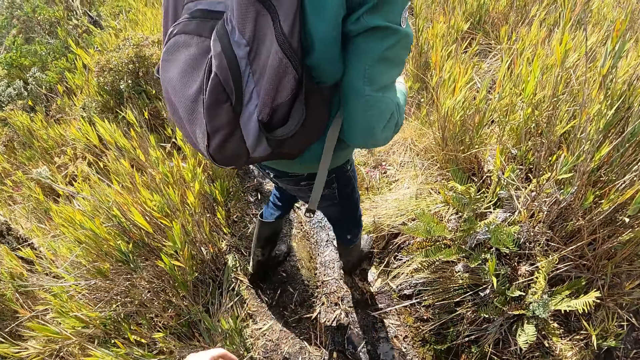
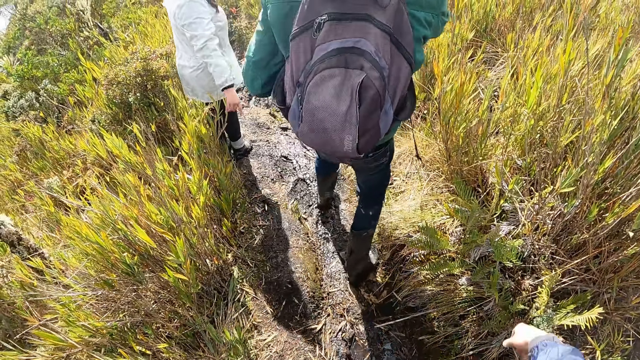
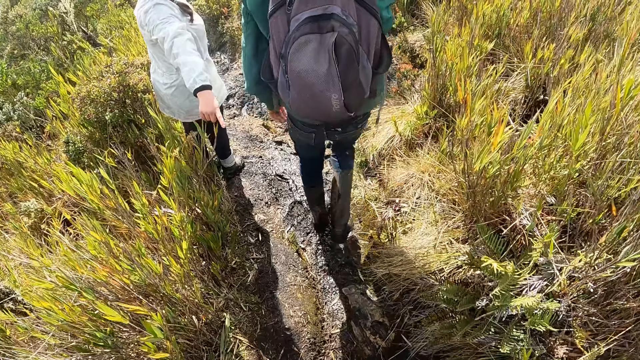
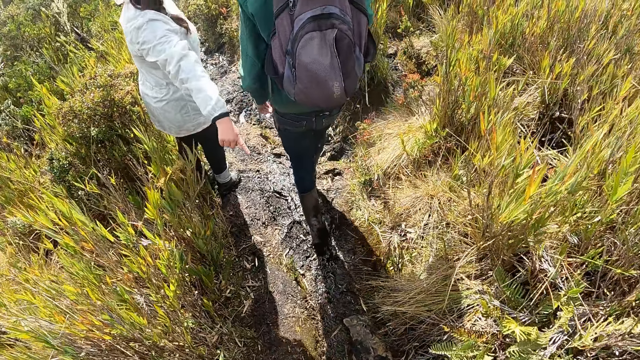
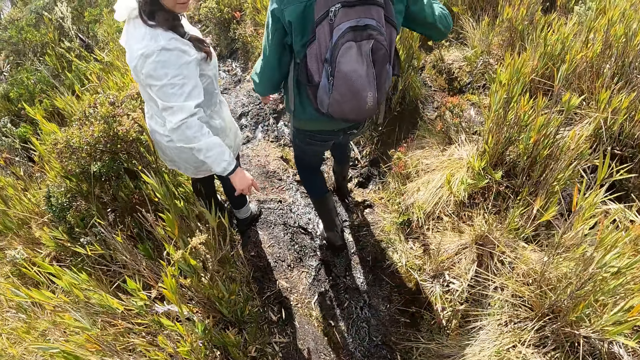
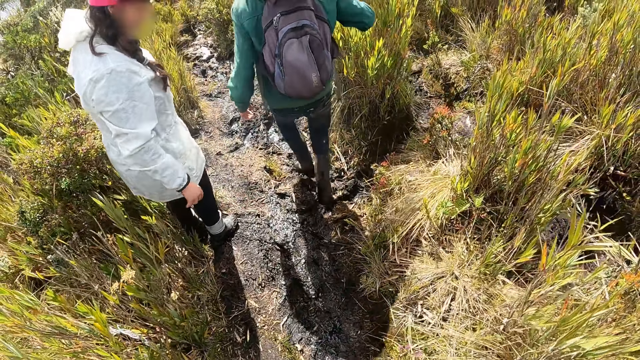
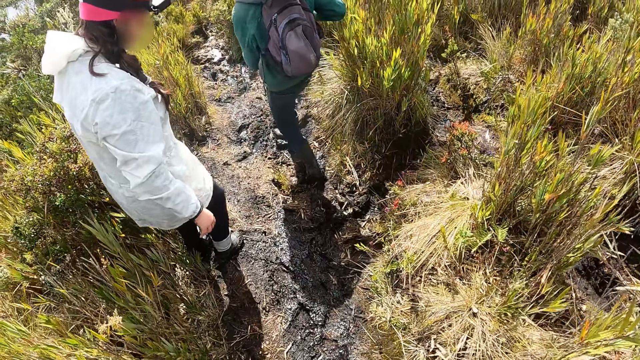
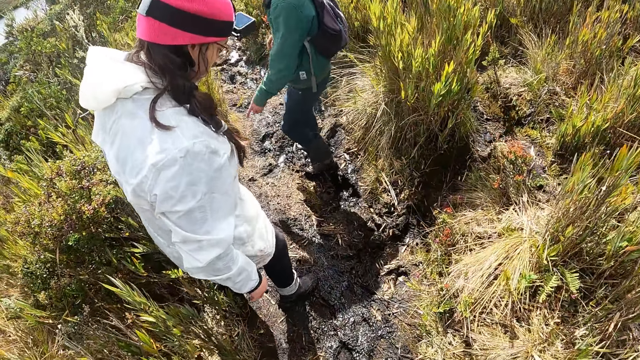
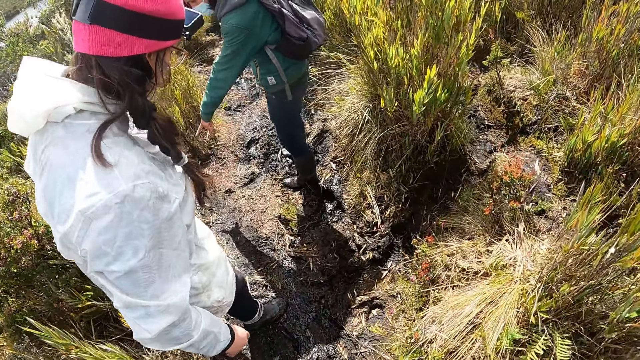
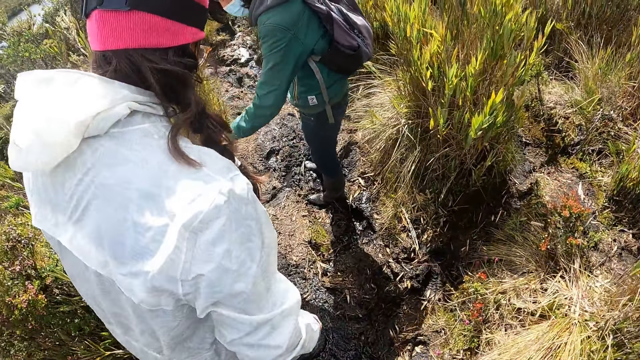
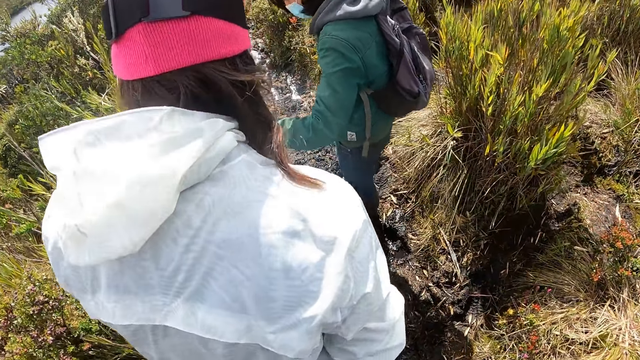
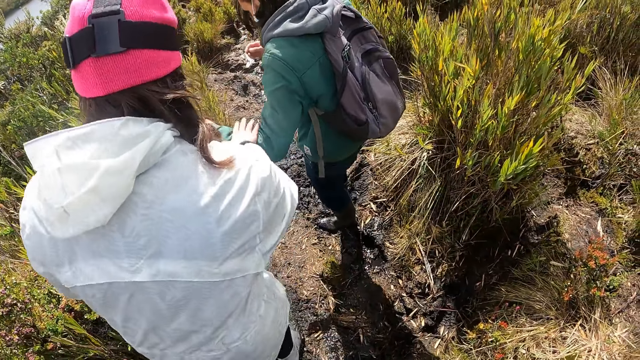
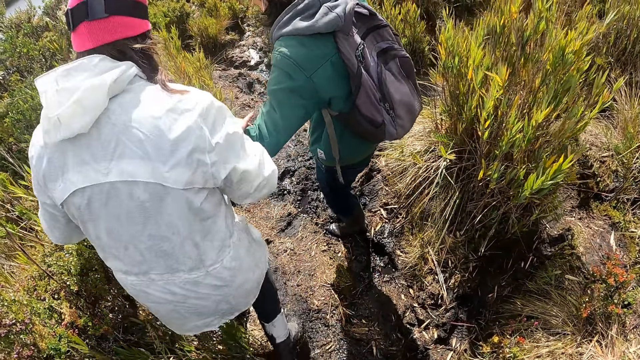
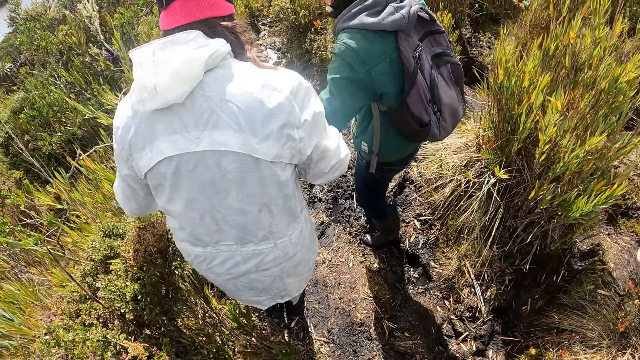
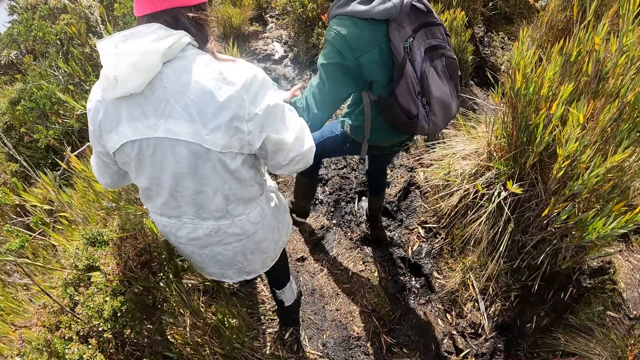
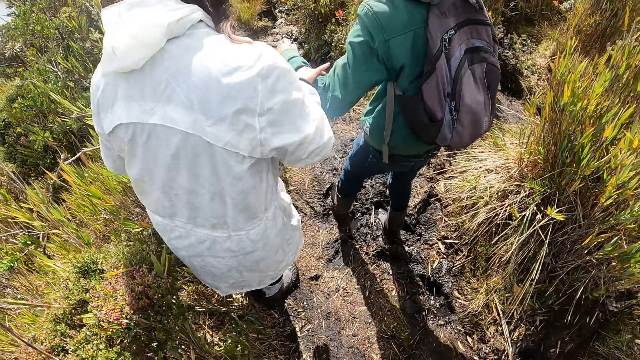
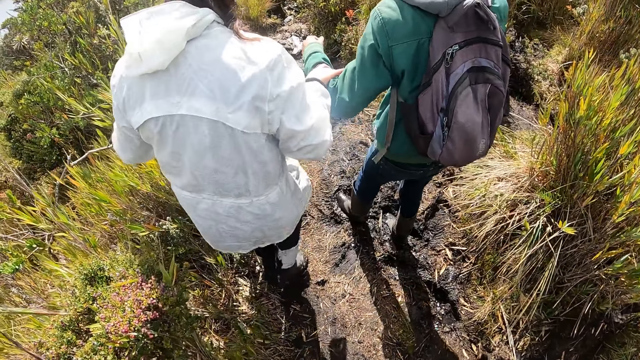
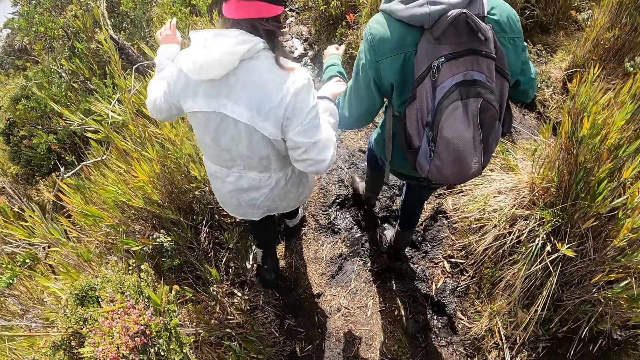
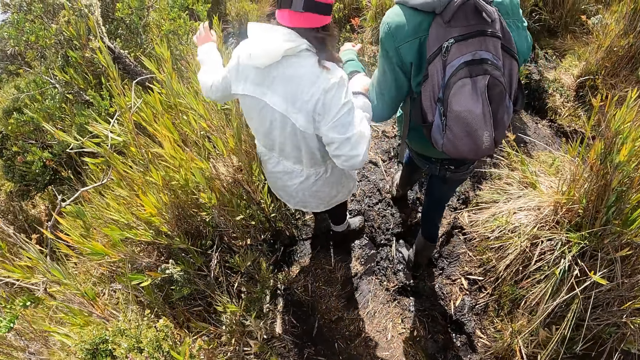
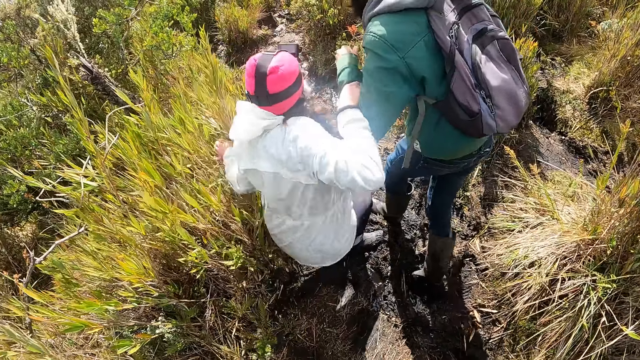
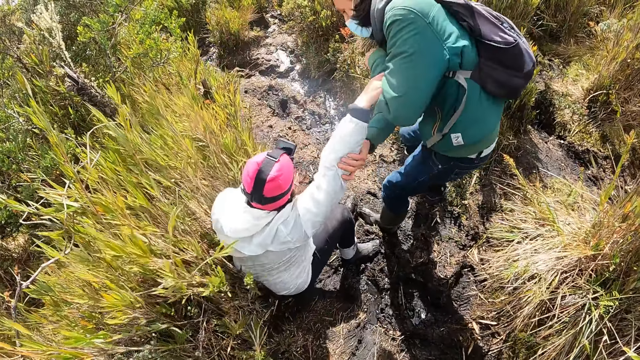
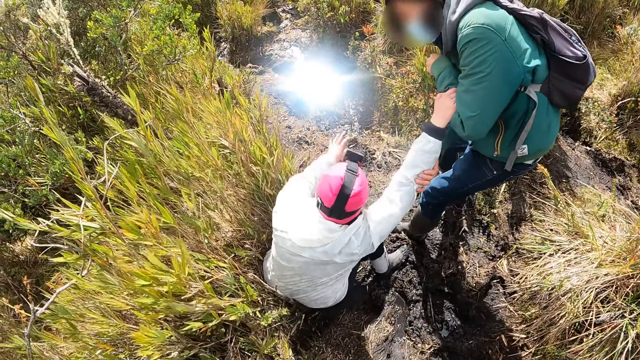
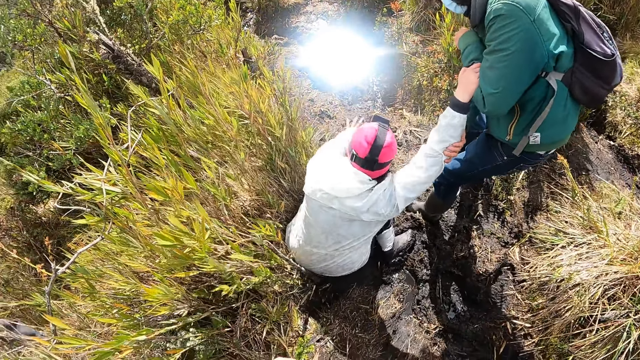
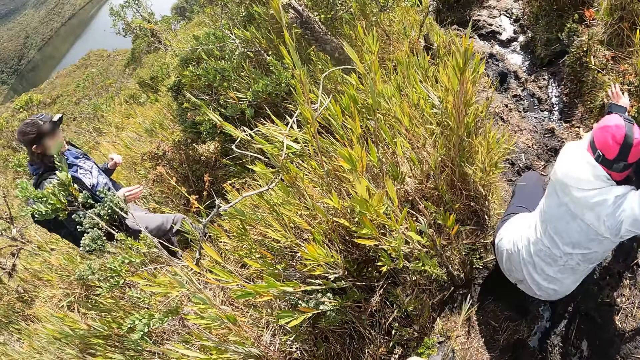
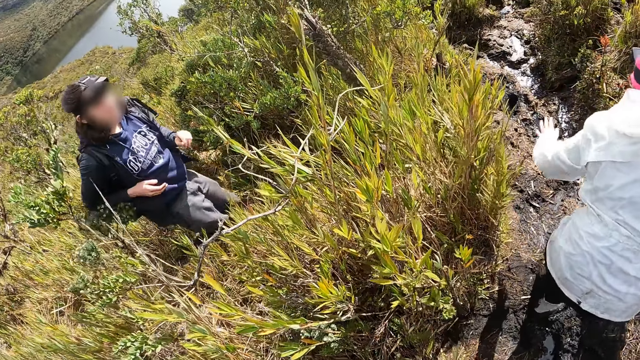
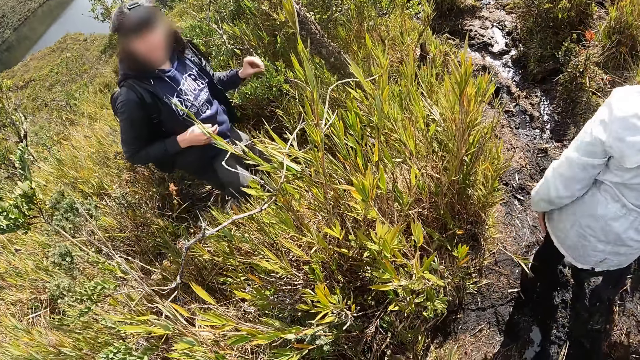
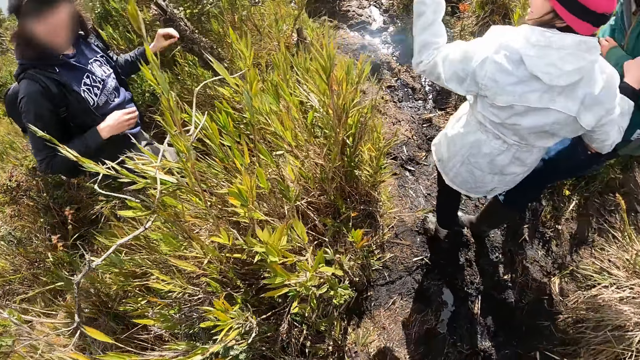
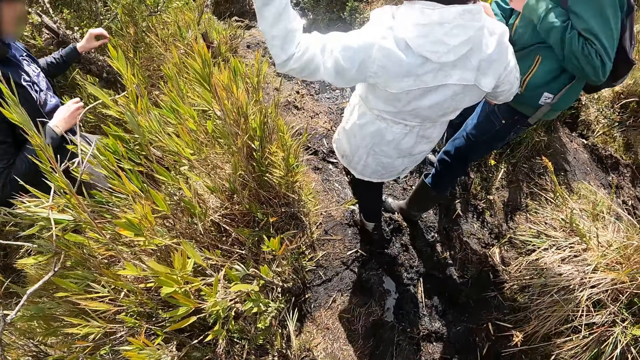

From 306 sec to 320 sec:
The woman converses with the camera wearer. The woman holds another woman's left hand with her right hand. The other woman touches her face with her right hand. The first woman touches a grass with her left hand. The camera wearer stares at a woman. They look at a man.

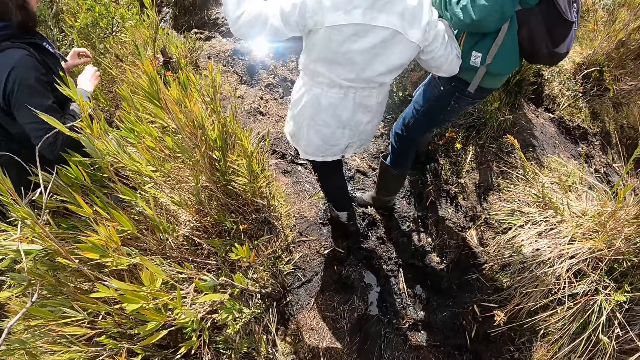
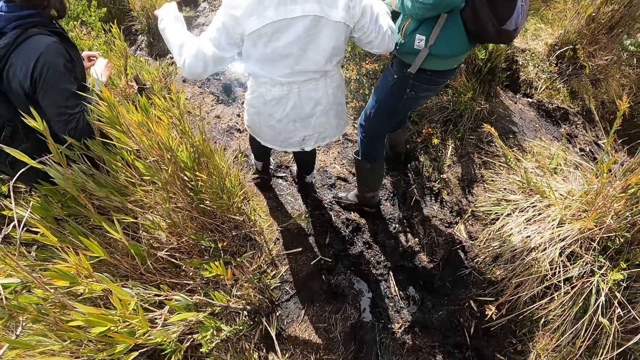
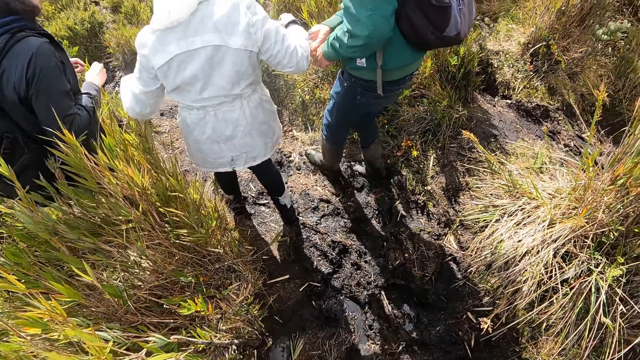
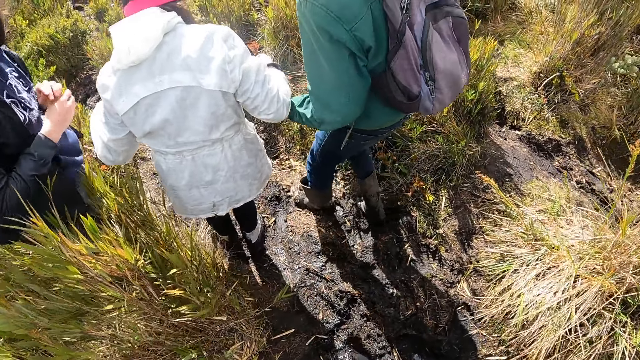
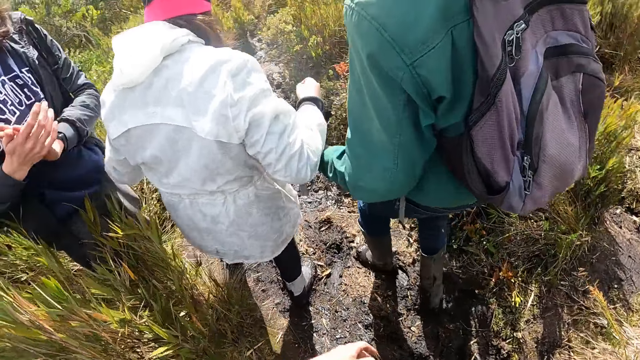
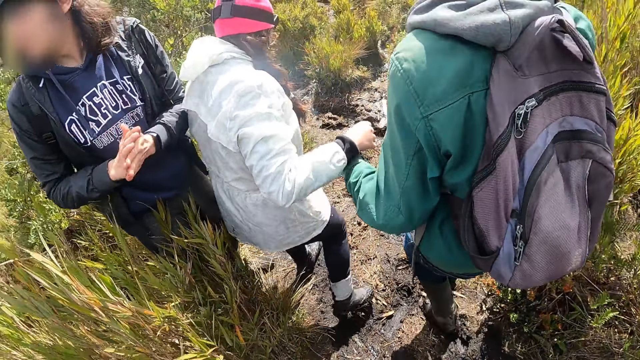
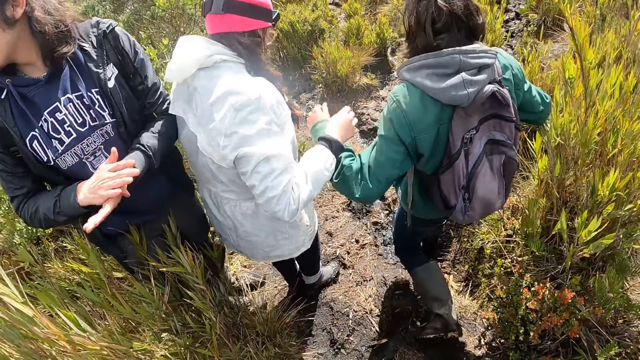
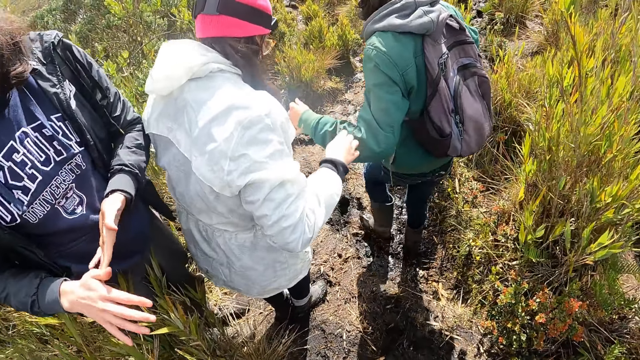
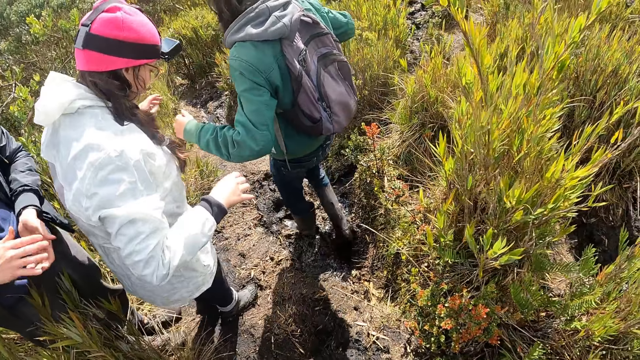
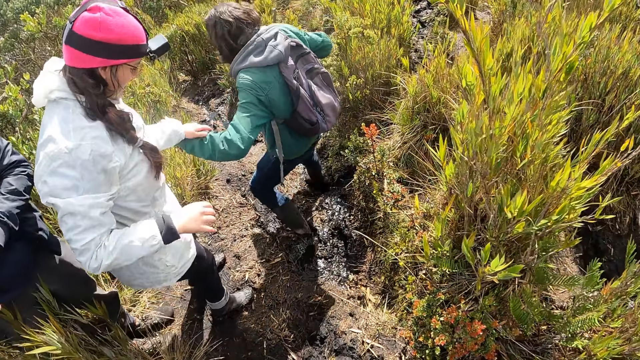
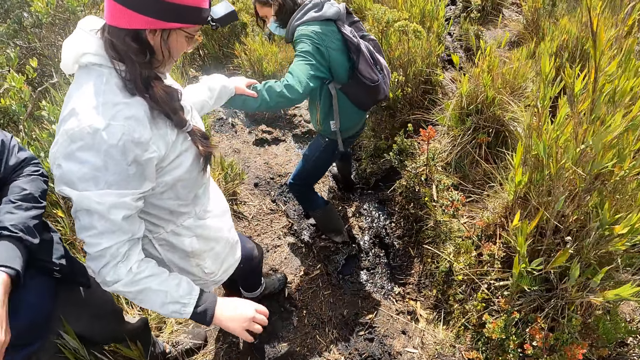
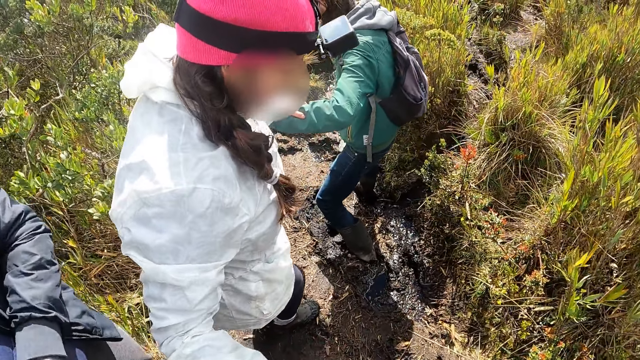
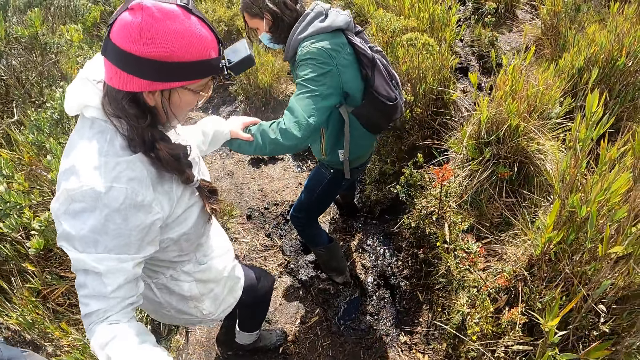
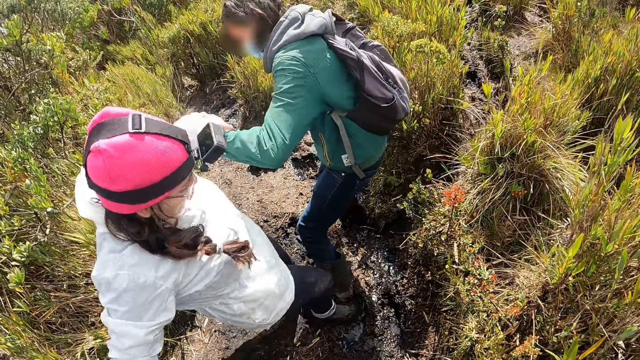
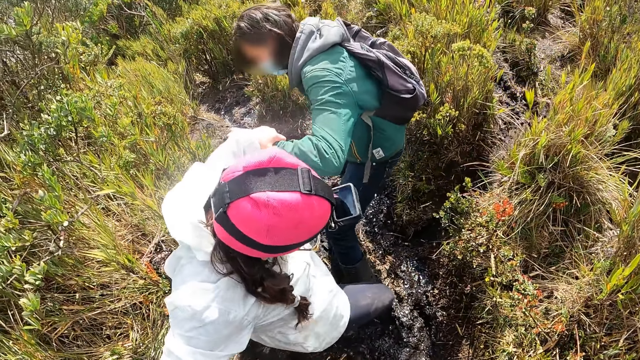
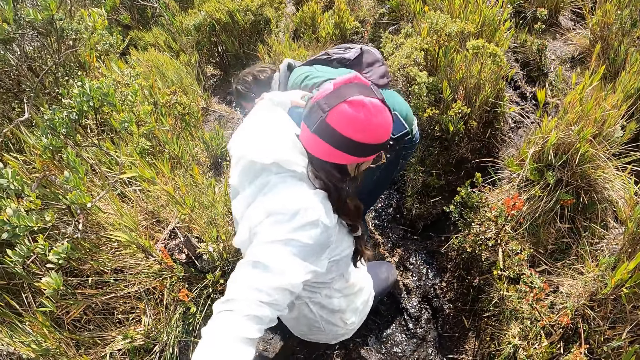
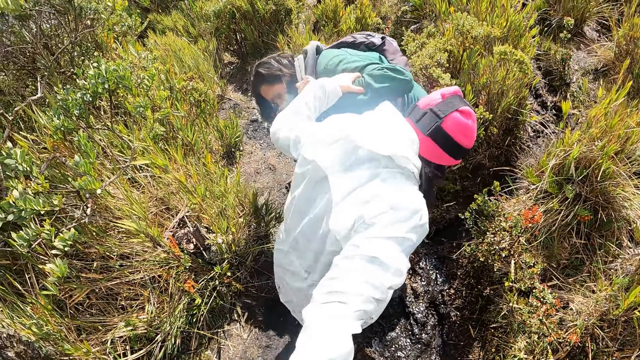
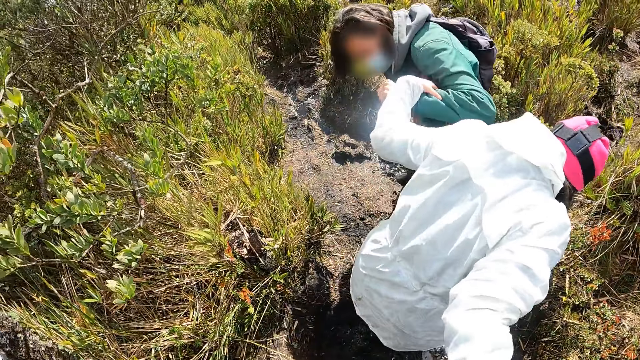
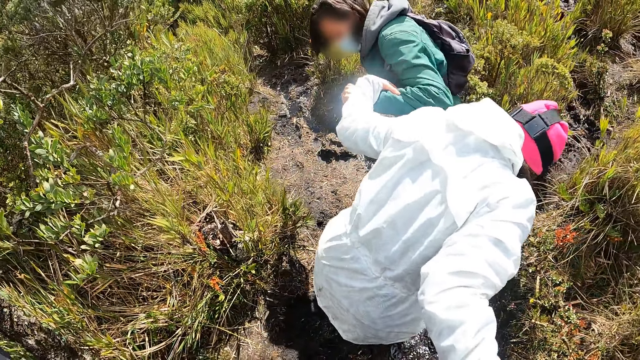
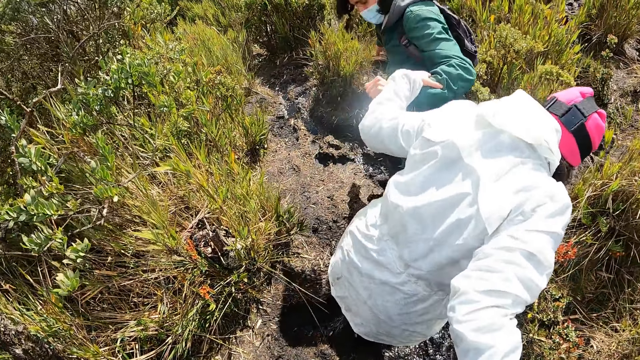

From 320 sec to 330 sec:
The camera wearer walks on the mud trail. The woman holds another woman's left hand with her left hand. The camera wearer assists a woman.
